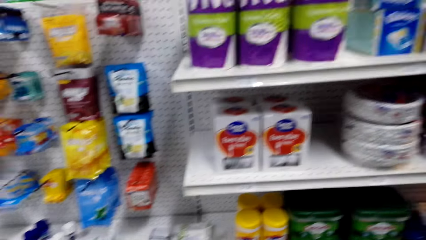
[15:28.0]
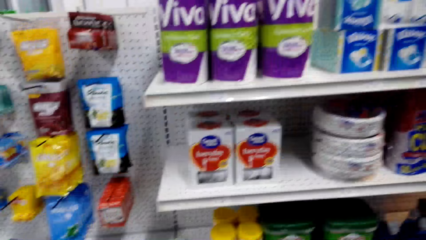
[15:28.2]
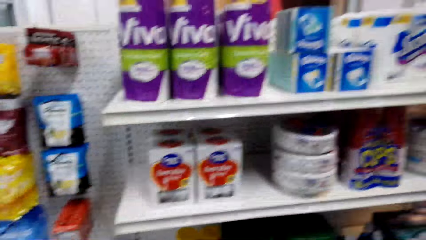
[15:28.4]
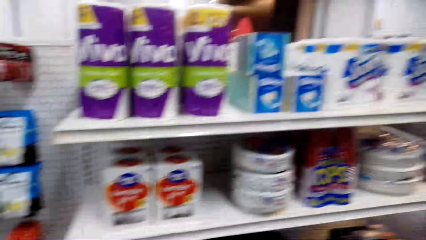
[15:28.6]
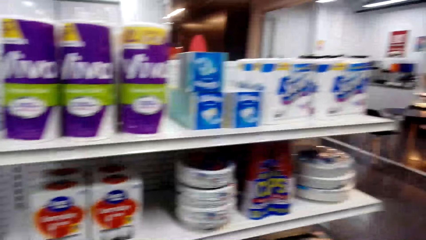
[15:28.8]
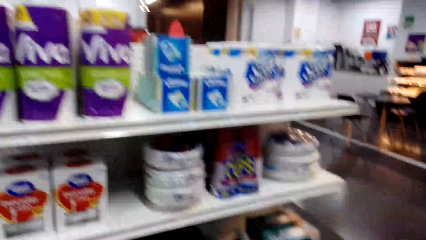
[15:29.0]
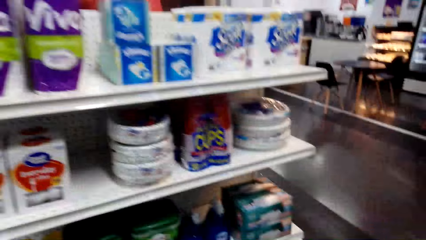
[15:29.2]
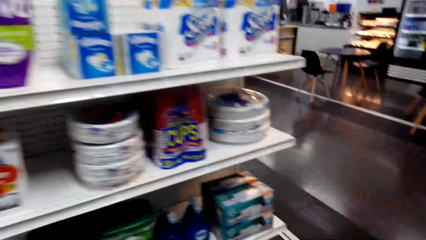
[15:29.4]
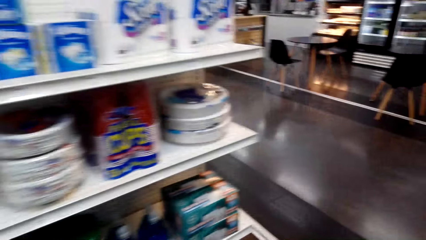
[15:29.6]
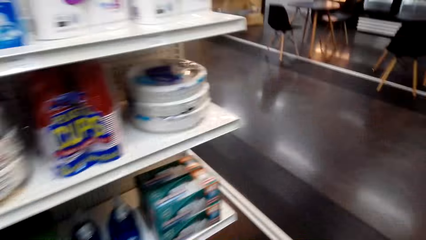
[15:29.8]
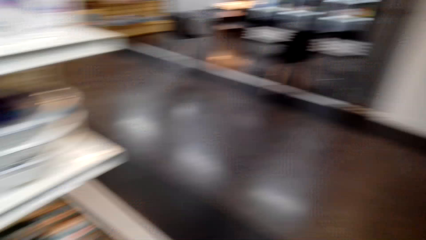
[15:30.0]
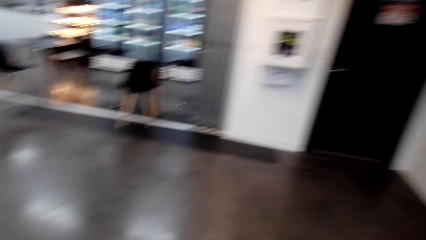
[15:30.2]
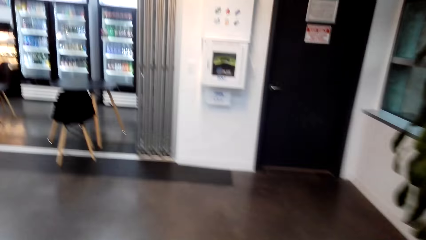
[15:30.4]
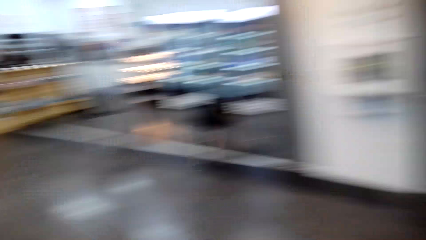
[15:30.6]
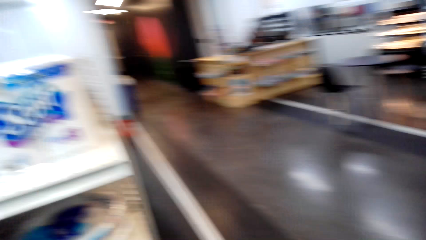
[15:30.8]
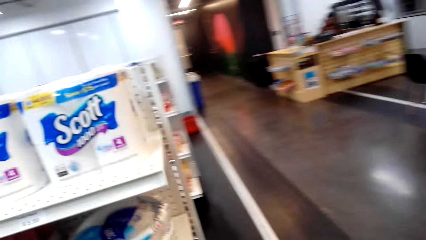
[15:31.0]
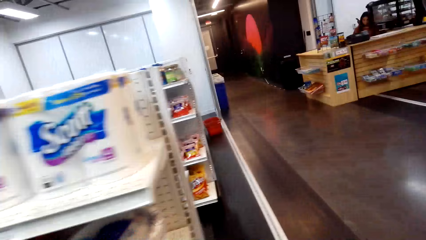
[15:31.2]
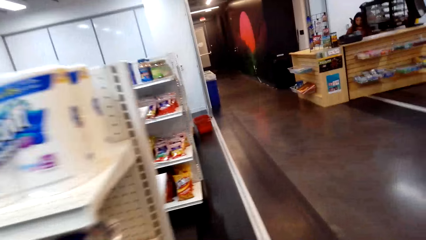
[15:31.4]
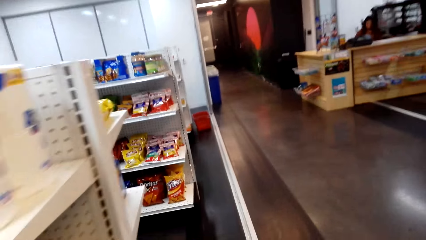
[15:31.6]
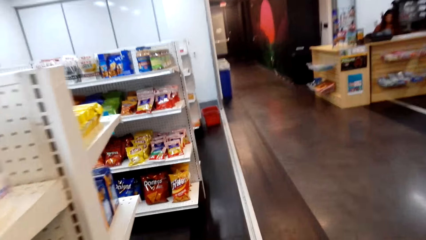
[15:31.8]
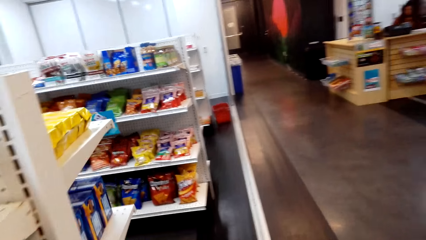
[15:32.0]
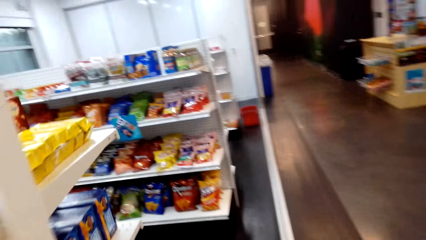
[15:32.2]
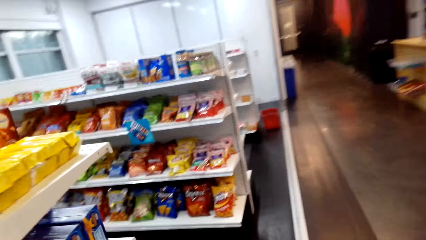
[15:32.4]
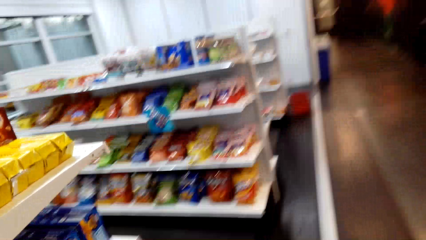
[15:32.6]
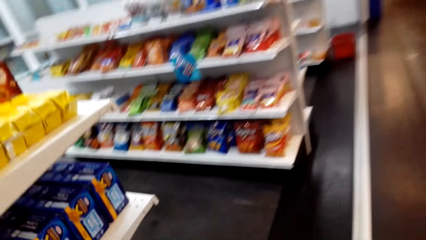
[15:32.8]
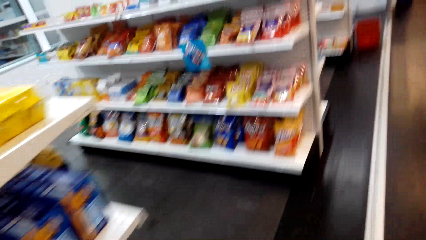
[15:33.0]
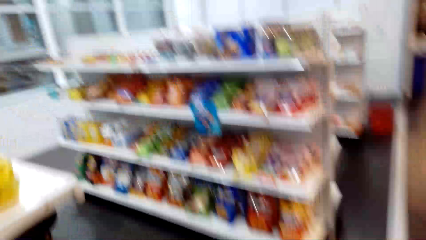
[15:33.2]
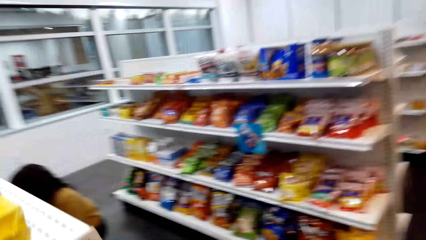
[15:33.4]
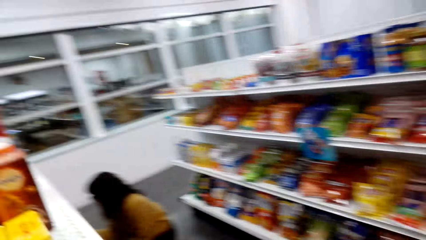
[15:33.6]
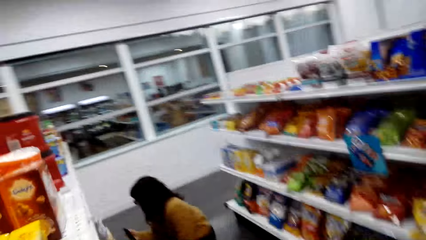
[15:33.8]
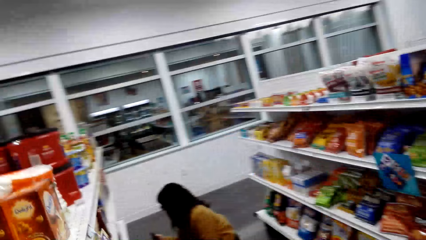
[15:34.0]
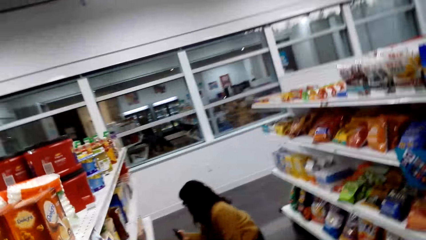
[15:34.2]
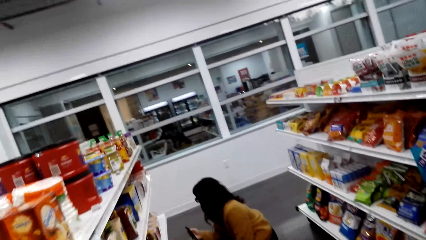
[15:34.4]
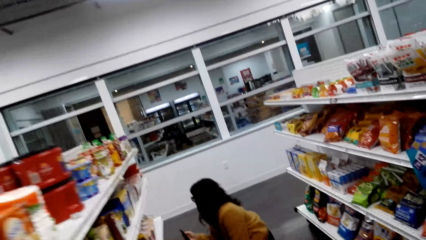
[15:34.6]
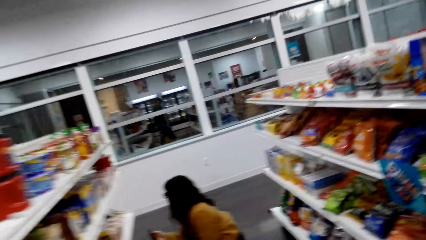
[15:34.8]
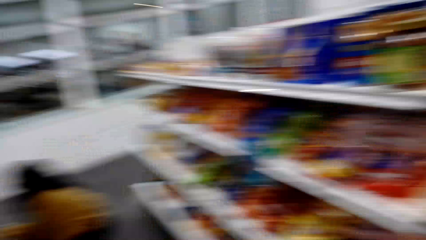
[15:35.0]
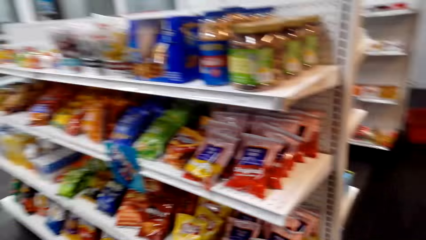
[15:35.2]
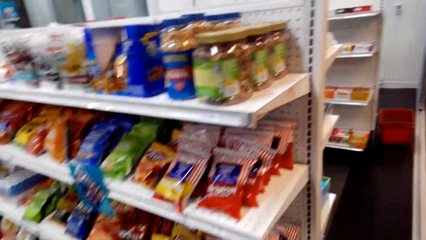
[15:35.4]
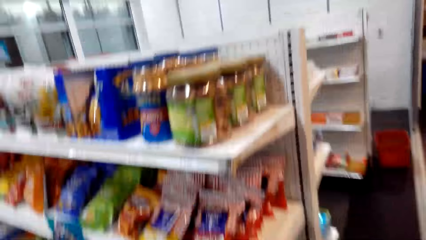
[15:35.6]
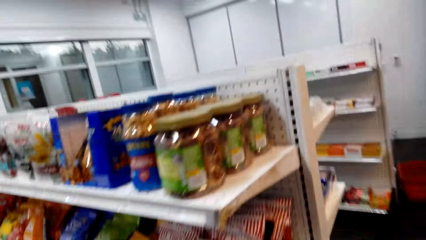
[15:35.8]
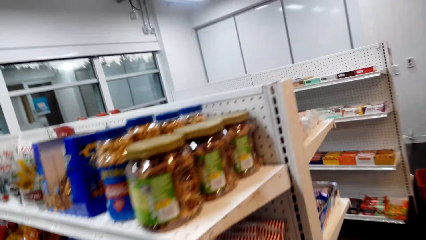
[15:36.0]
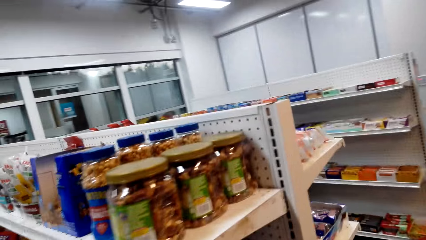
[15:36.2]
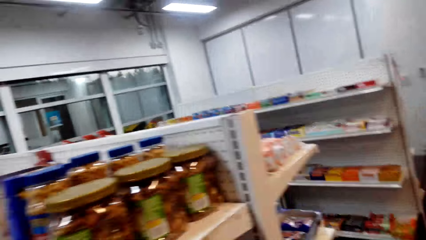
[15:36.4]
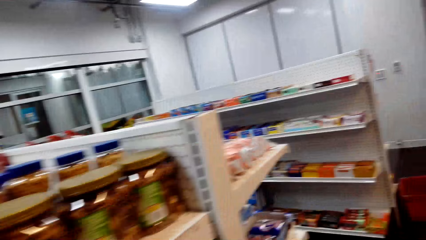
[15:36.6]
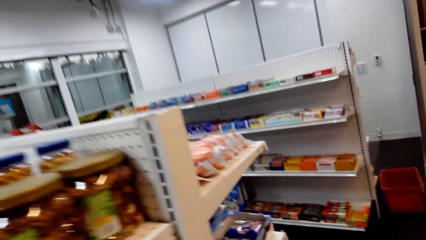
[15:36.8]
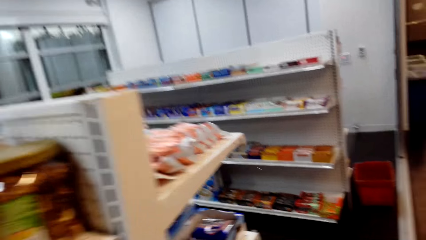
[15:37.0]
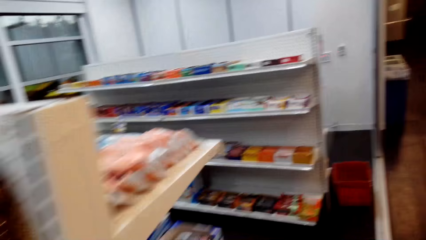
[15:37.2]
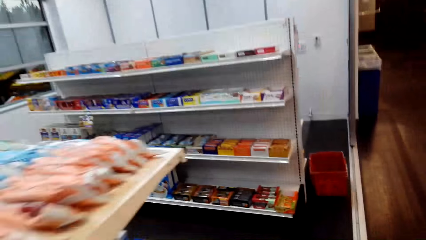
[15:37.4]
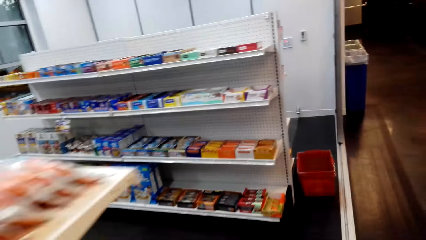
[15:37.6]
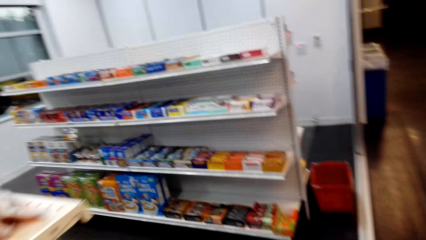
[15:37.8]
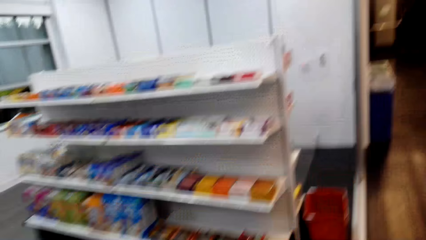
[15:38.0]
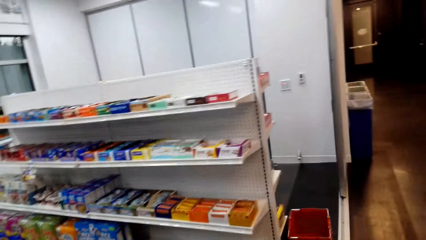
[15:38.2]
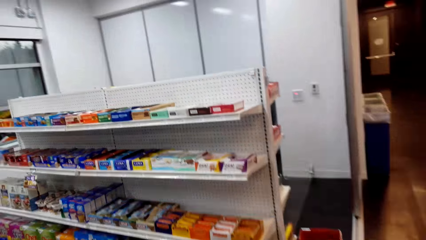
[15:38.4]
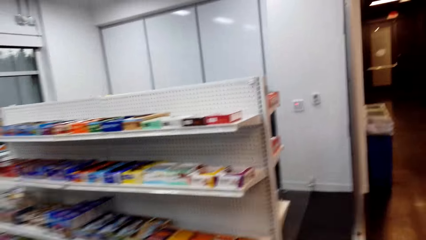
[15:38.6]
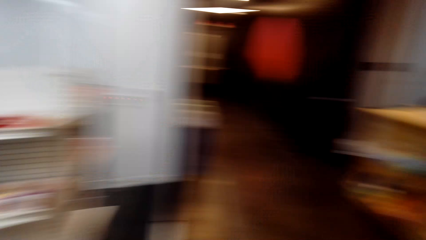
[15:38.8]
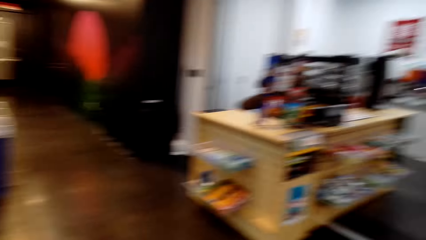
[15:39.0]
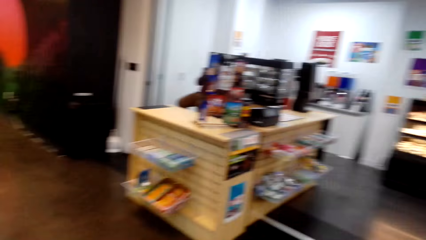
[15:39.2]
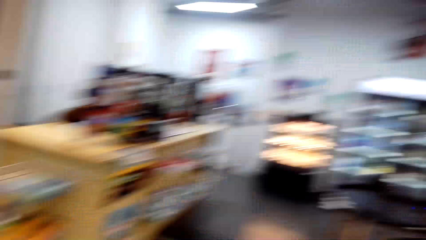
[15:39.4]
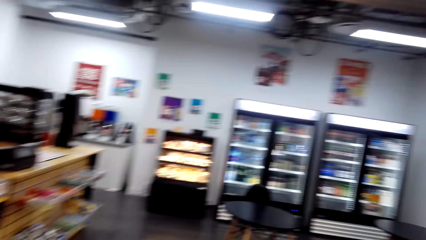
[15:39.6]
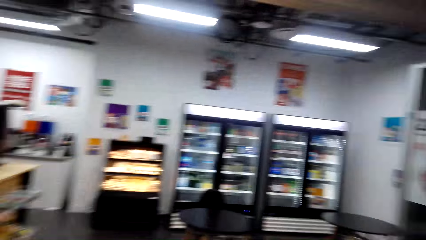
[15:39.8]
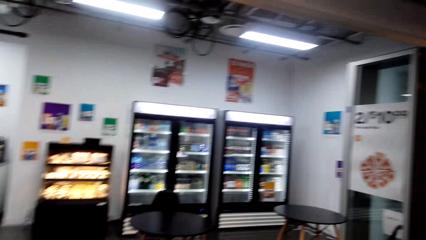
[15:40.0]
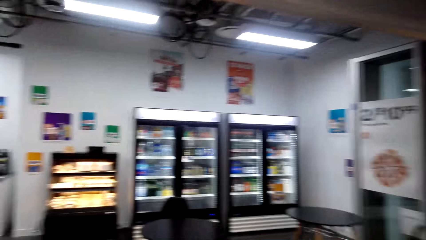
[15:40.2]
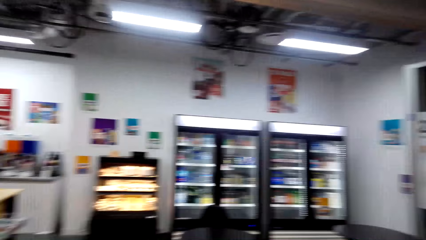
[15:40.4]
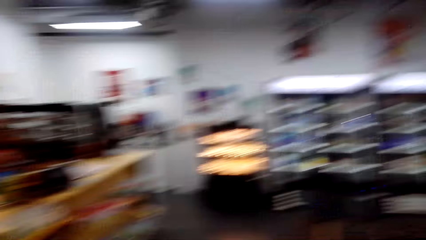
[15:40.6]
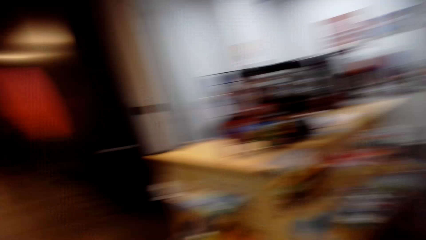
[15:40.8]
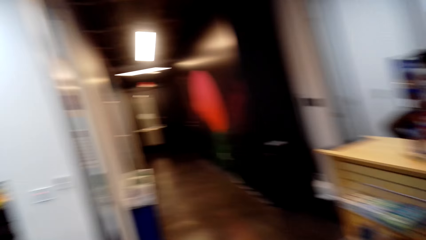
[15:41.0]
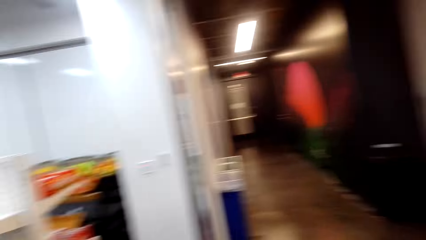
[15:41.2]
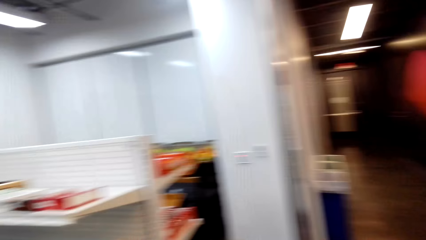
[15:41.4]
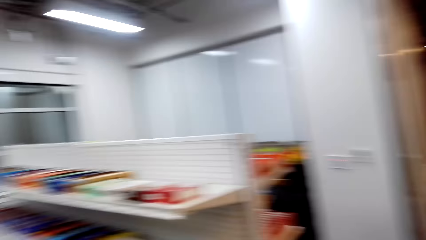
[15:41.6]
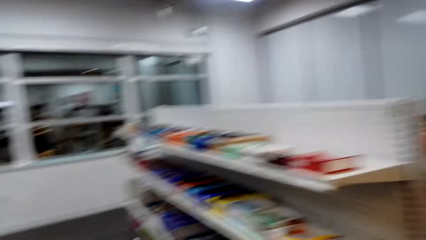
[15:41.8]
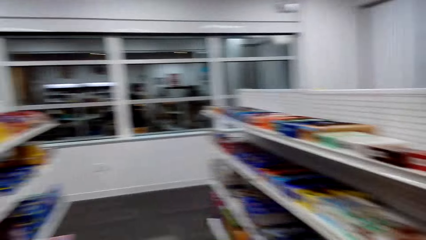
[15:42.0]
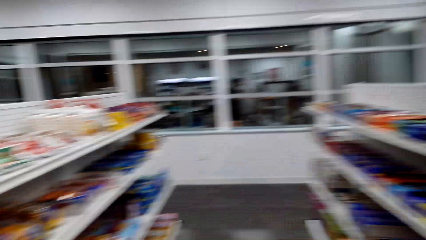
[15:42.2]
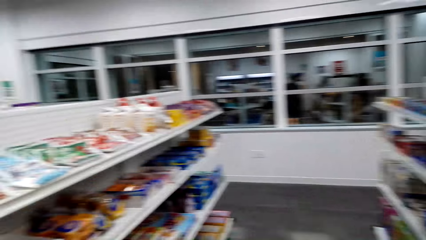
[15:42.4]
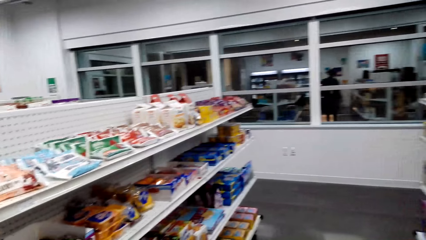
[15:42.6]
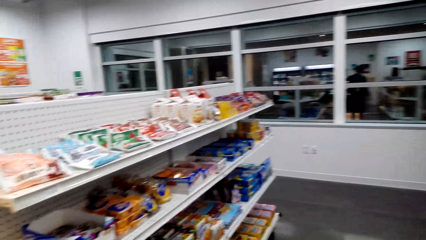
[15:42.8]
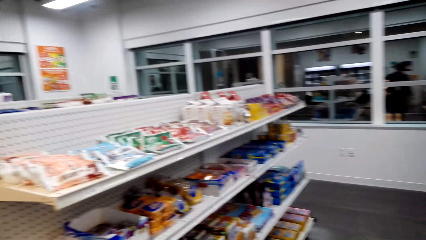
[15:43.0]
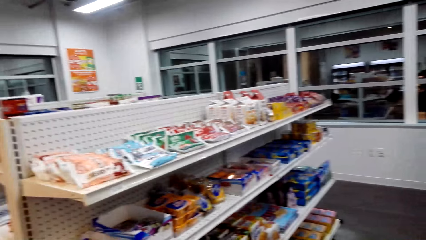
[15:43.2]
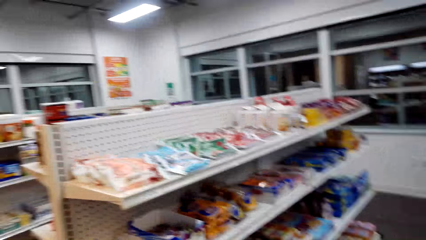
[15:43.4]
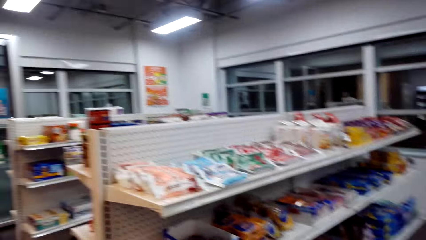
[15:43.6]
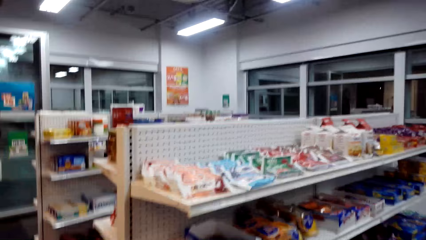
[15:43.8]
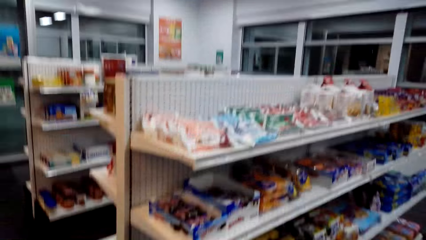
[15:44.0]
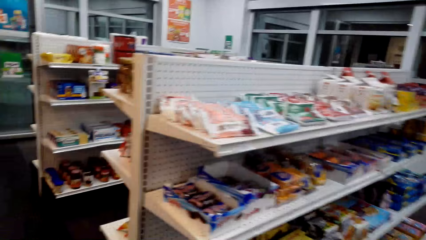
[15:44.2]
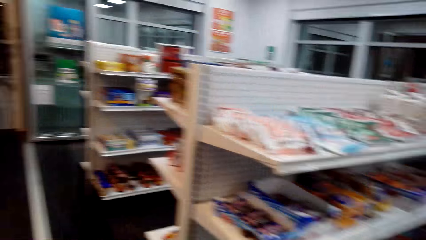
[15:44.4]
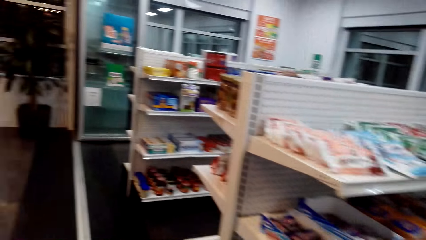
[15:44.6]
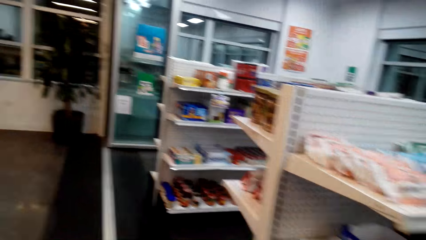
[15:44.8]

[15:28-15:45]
A woman kneels by the shelves. The camera wearer looks around.
